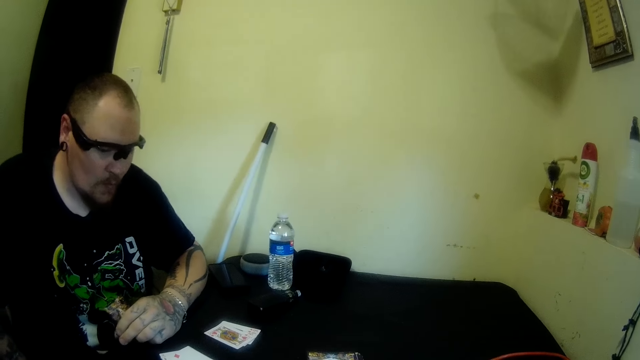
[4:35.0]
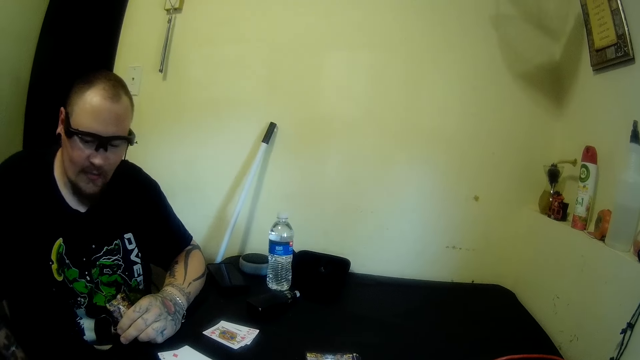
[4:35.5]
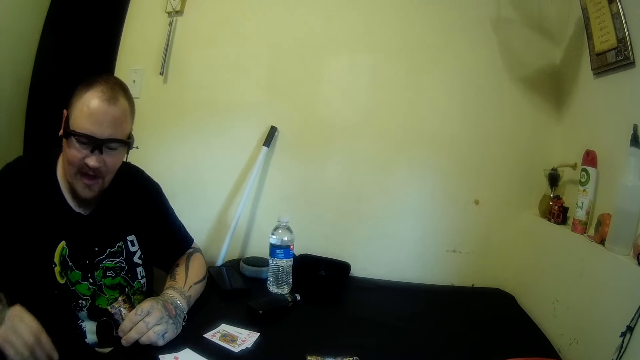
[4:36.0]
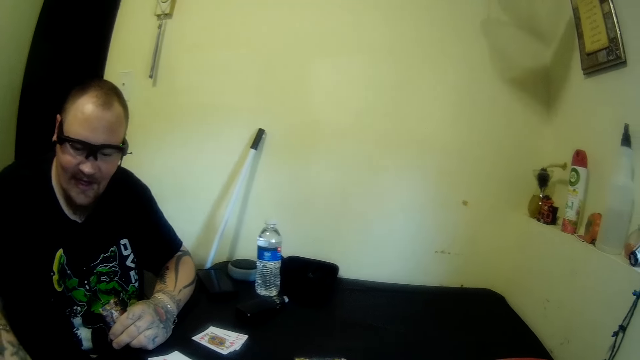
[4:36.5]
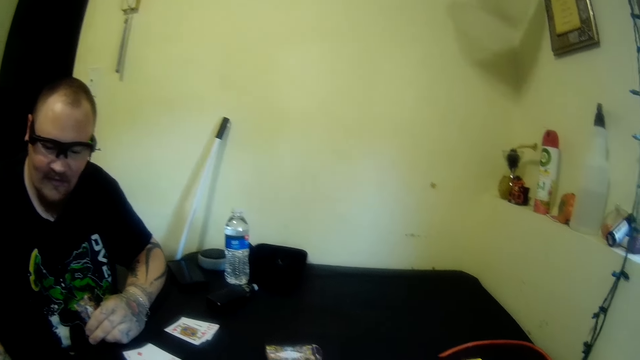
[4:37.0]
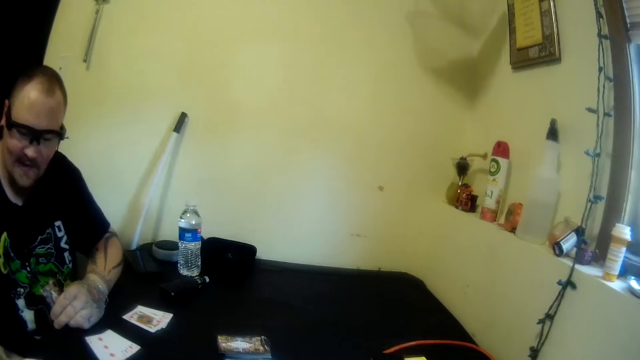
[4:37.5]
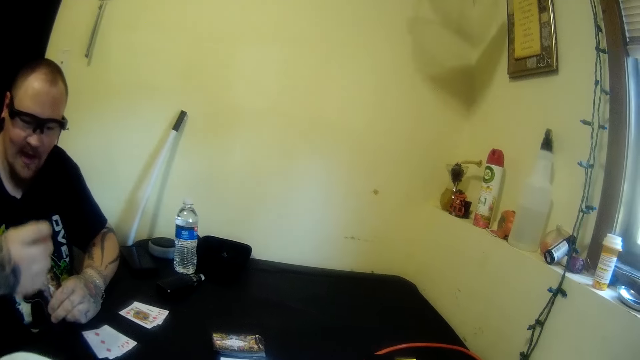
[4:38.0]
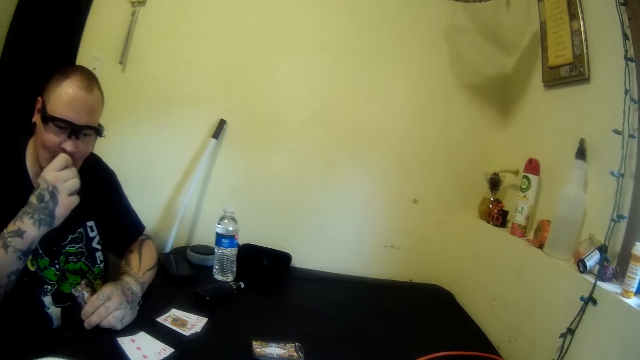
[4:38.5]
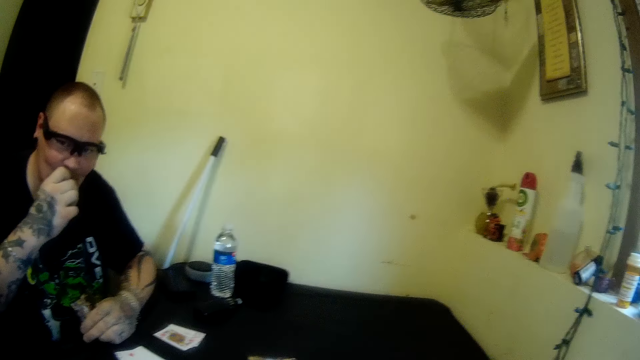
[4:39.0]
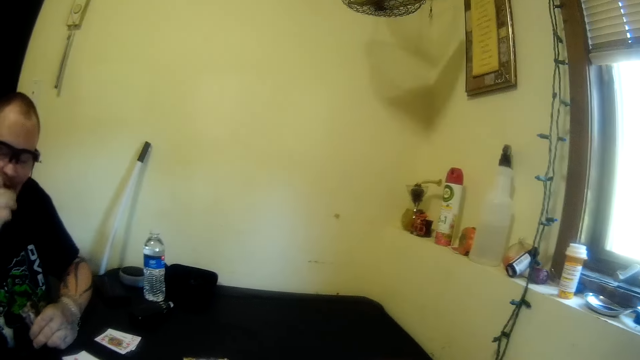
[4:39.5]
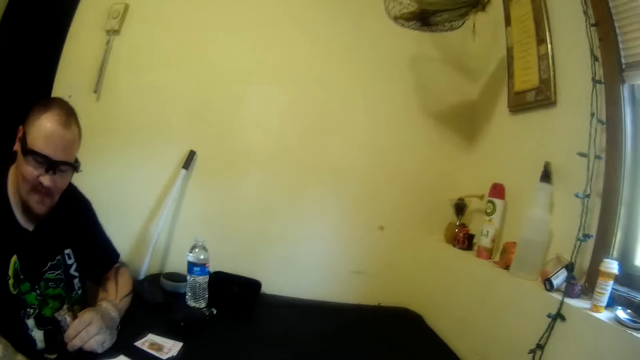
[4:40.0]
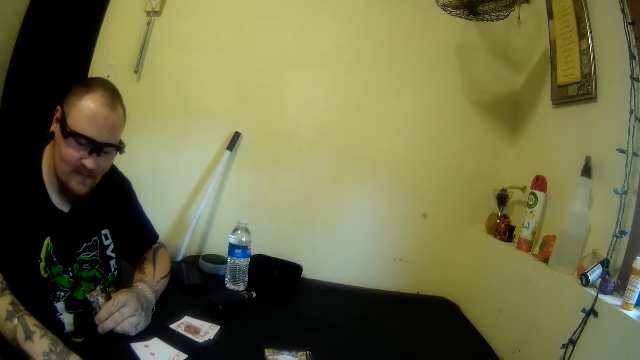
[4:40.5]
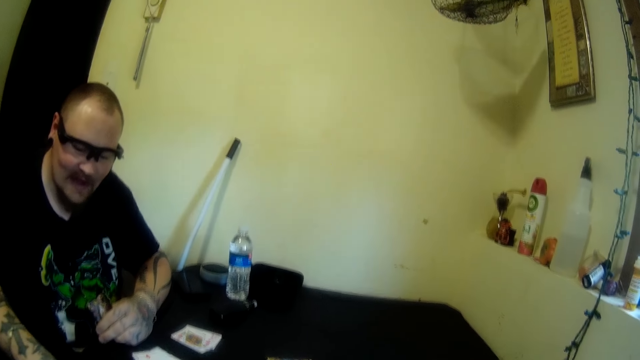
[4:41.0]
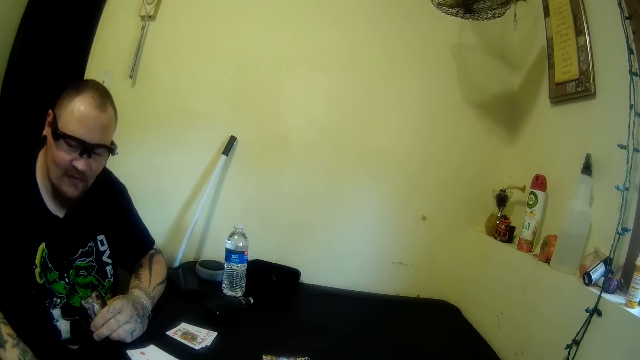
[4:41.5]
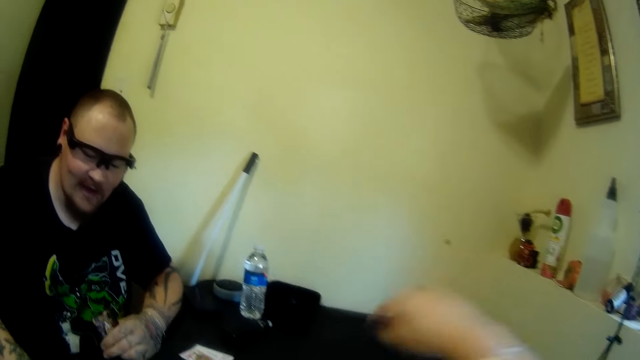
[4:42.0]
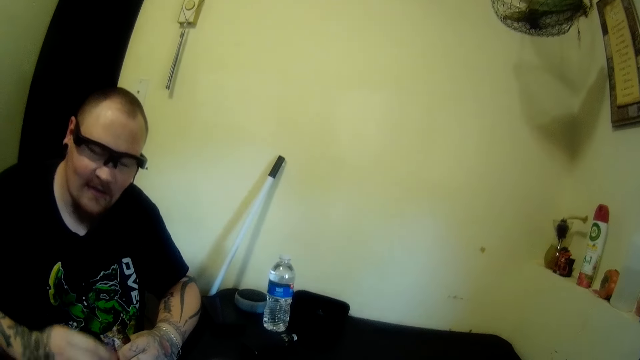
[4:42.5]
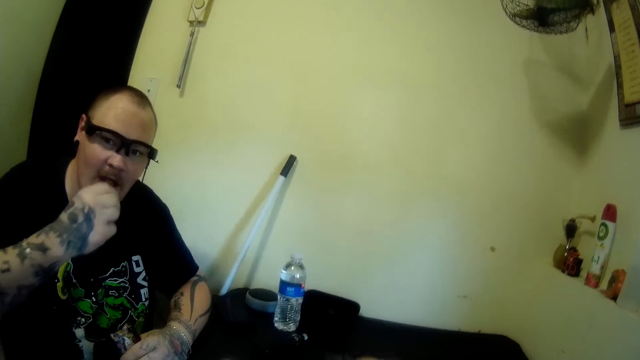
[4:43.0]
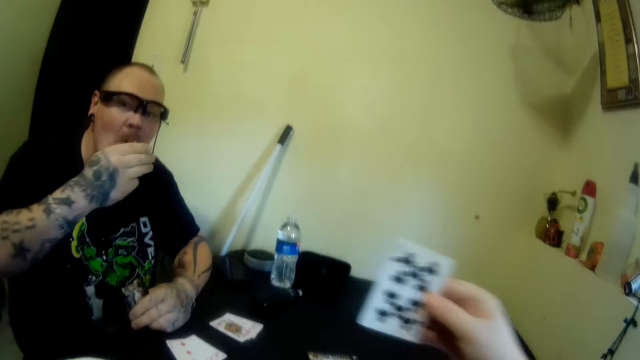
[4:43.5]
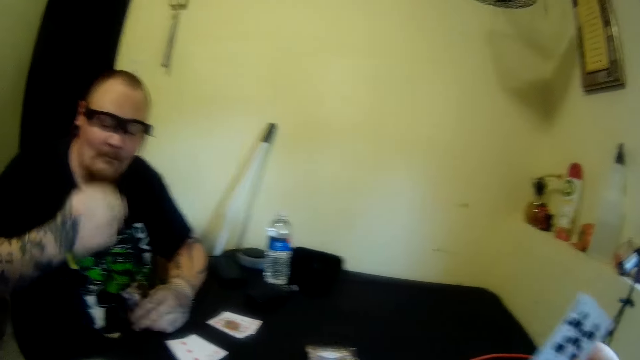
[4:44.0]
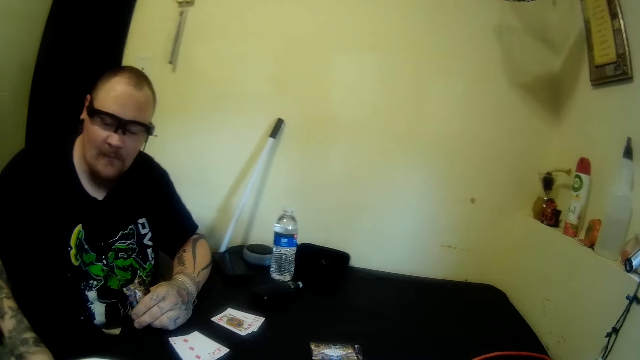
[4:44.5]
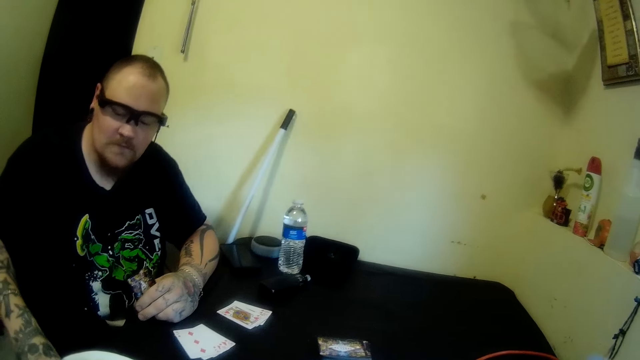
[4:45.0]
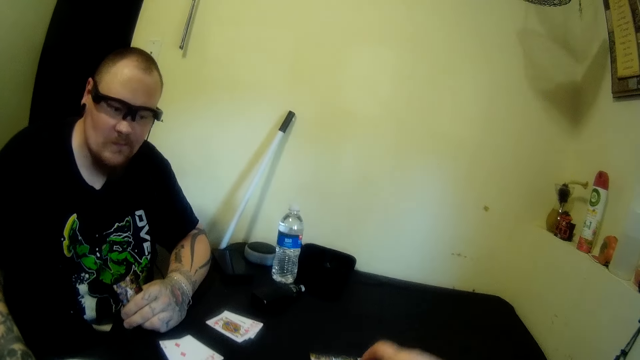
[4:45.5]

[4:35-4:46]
The camera wearer puts down their hand. A man puts plantain in his mouth with his right hand. He picks a fruit. The camera wearer lifts their hand and picks a card from the table with their right hand. The man eats the fruit. The camera wearer holds the card.

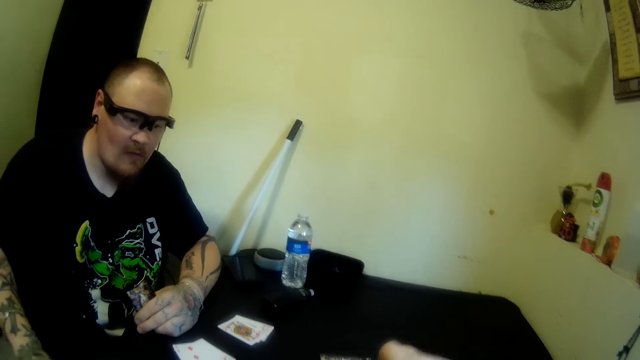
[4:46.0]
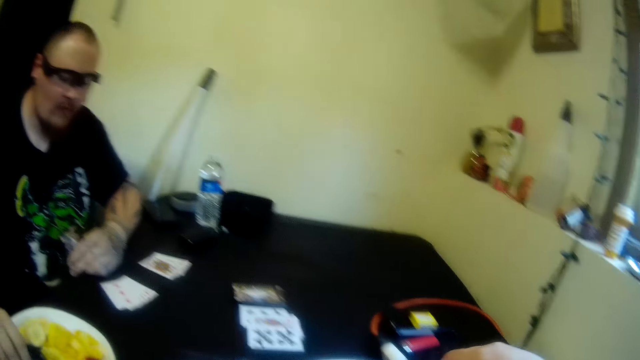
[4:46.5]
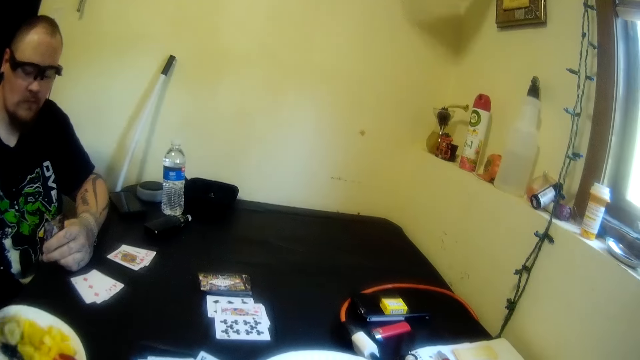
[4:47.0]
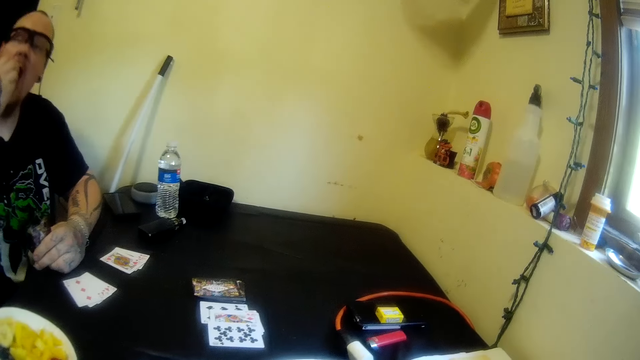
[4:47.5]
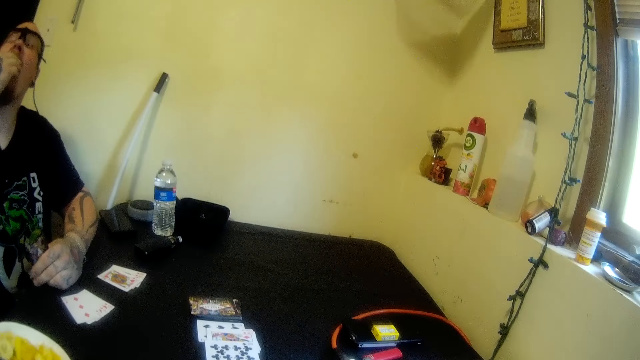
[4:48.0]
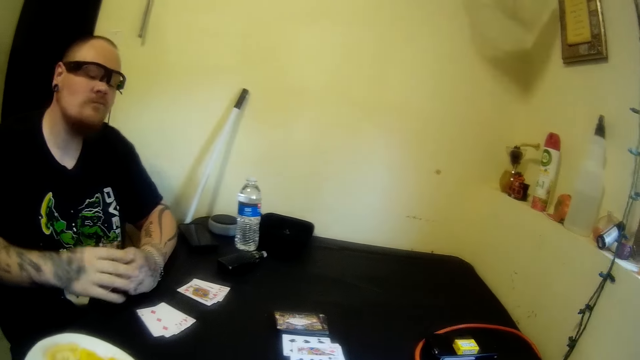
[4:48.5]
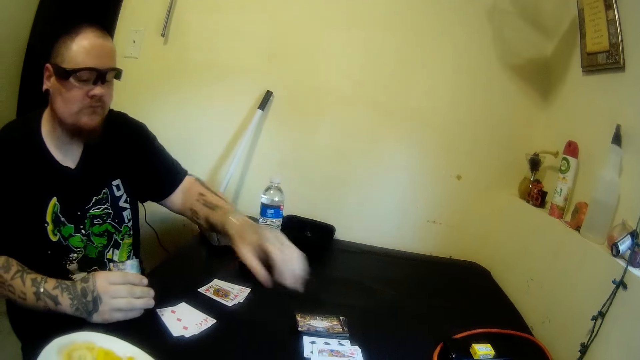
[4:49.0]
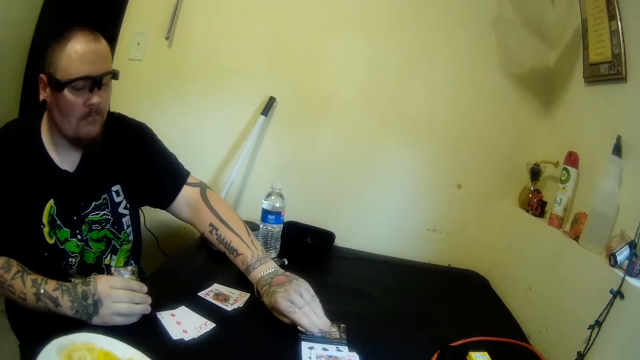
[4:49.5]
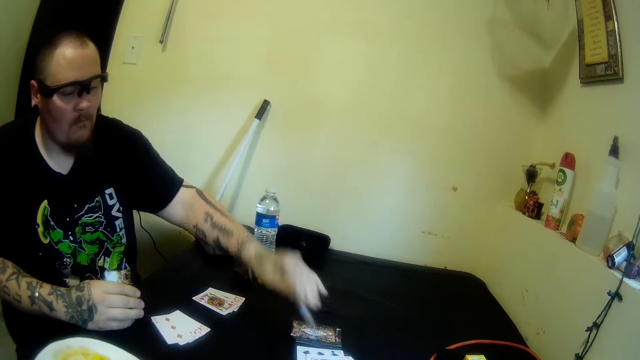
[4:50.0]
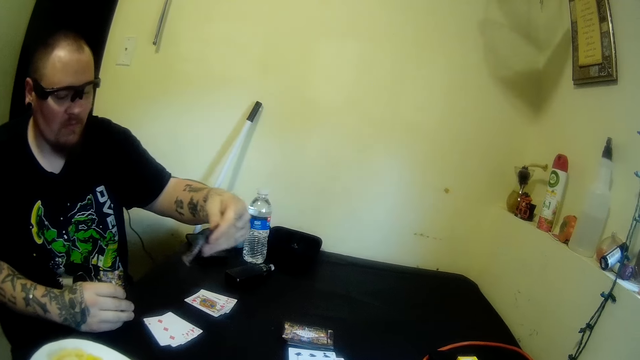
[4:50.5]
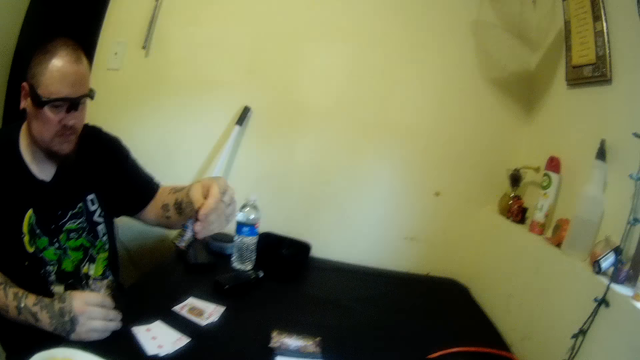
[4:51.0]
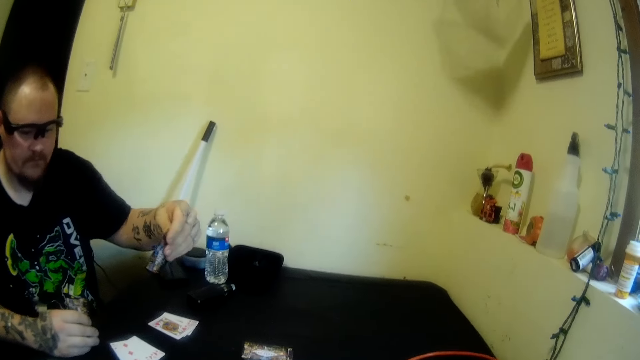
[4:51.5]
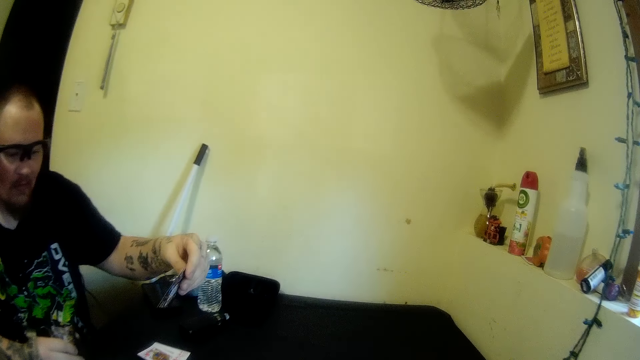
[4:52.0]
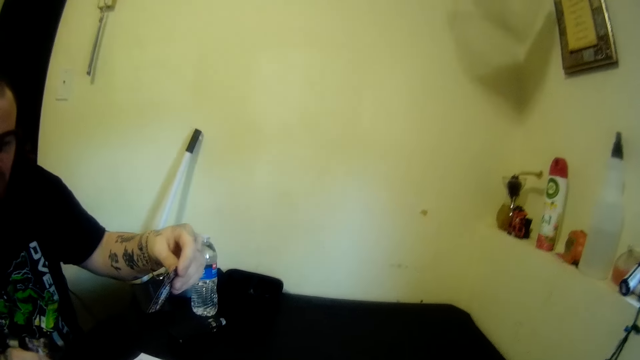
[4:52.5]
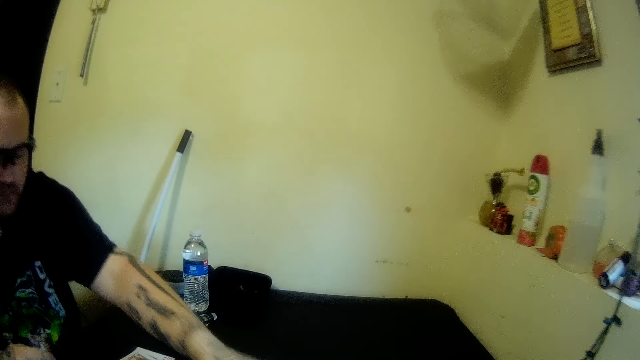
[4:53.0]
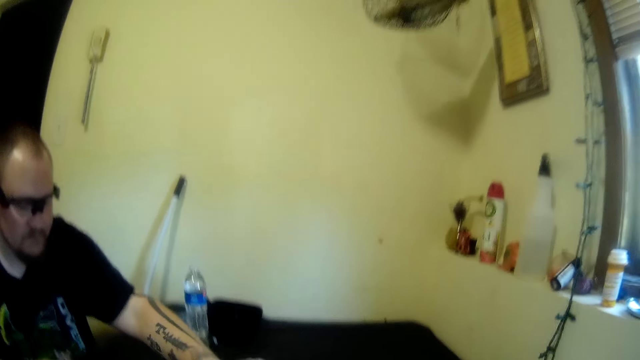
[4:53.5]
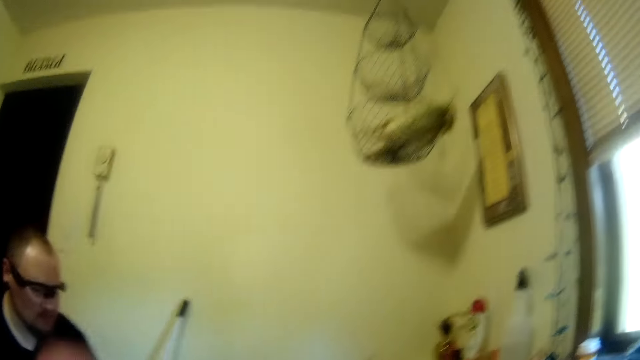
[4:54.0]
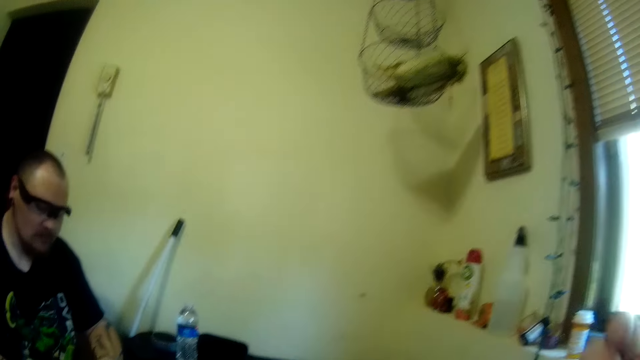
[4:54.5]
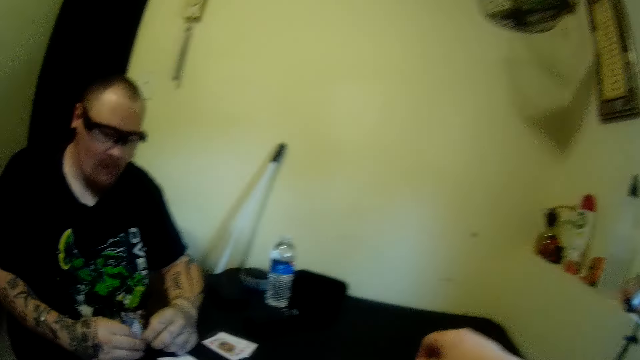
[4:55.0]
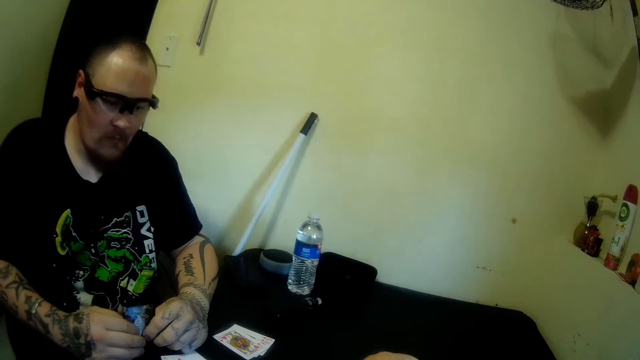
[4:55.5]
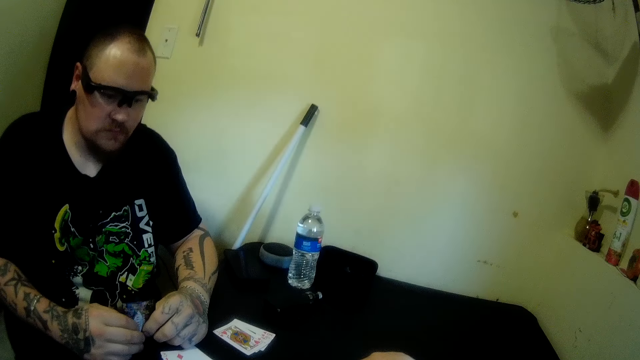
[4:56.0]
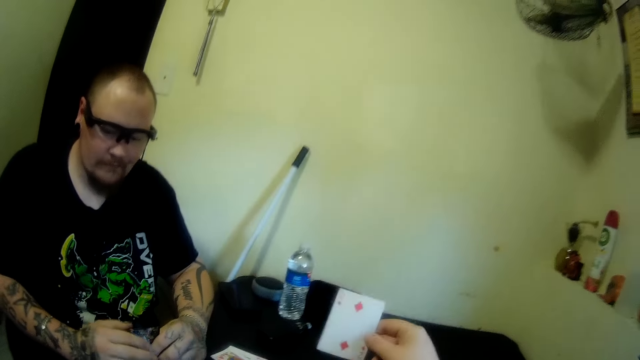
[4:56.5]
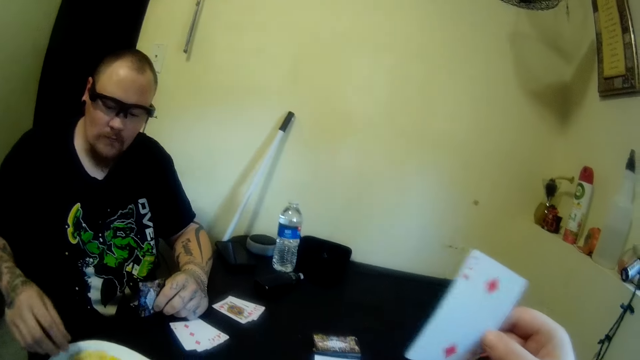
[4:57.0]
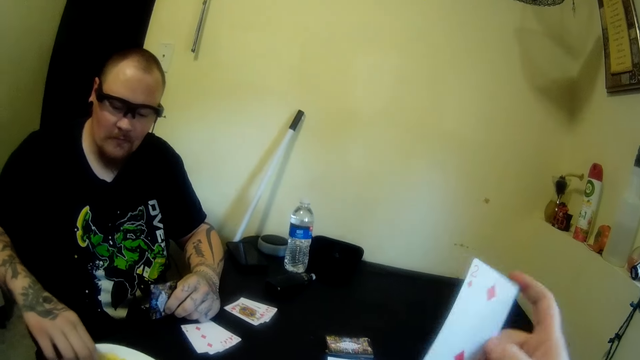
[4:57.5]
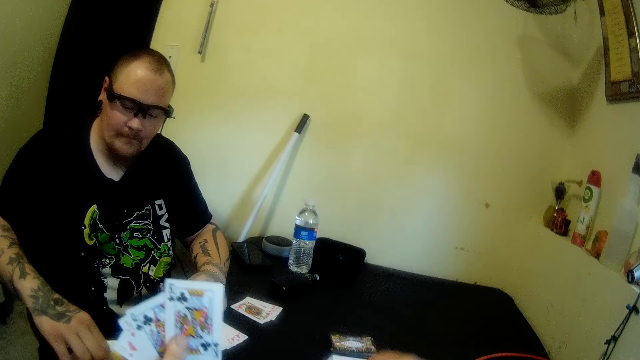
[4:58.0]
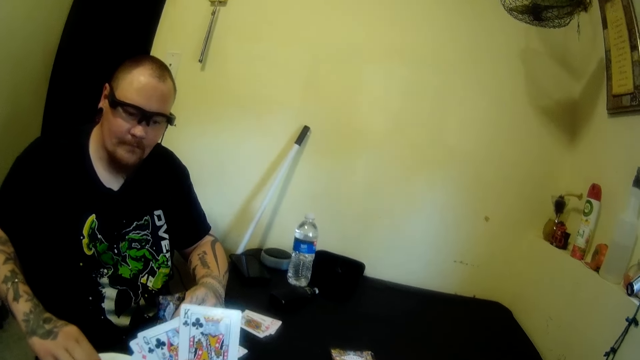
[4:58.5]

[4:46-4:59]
The camera wearer drops the card on the table with her right hand. A man puts the plantain in his mouth with his right hand. He passes the card in his left hand to his right hand, picks a card from the table with his left hand, and stares at the card. He drops the card on the table with his left hand. The camera wearer lifts her hand. The man stares at the playing cards. The camera wearer picks a card on the table with her right hand. She looks at the card. The man picks the plantain from the plate on the table with his right hand. The camera wearer lowers her right hand and drops the card on the table with her right hand.
